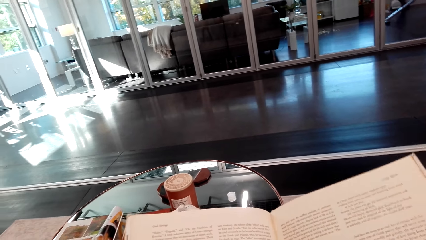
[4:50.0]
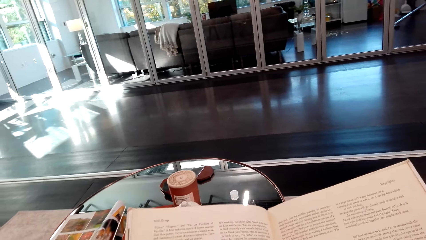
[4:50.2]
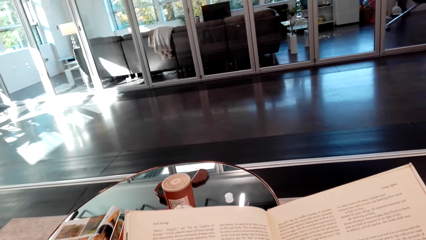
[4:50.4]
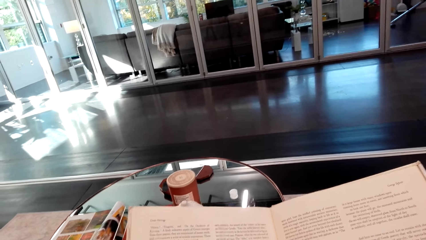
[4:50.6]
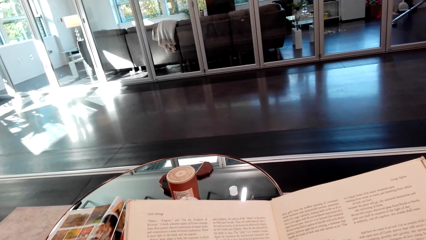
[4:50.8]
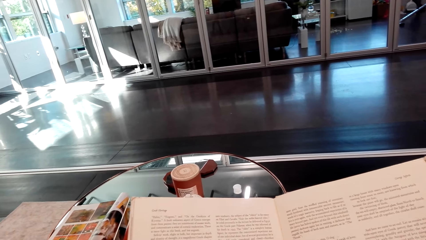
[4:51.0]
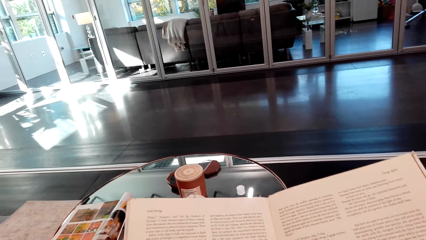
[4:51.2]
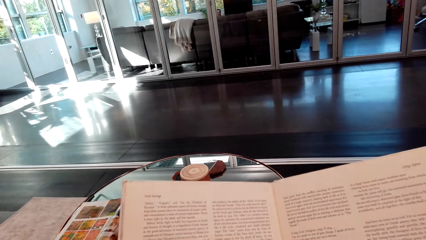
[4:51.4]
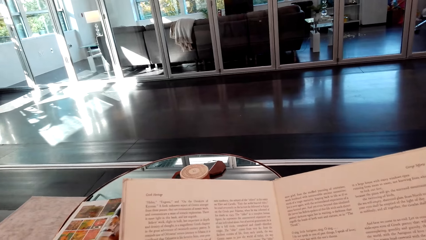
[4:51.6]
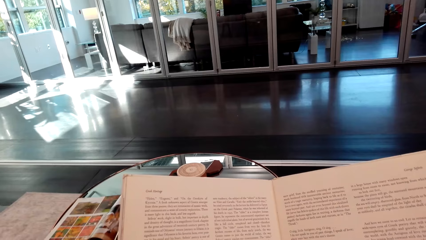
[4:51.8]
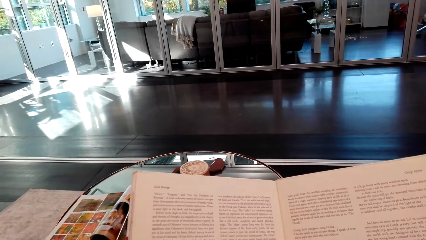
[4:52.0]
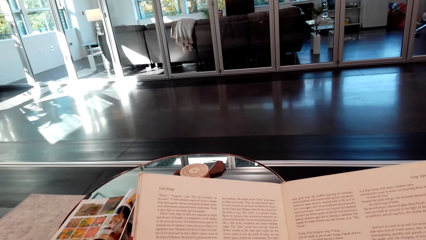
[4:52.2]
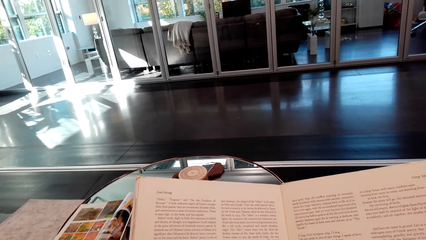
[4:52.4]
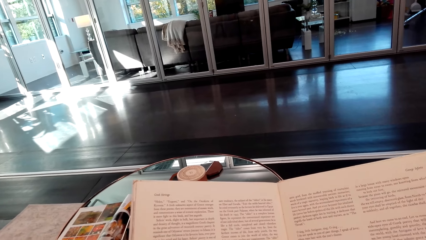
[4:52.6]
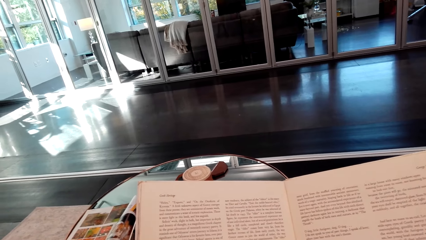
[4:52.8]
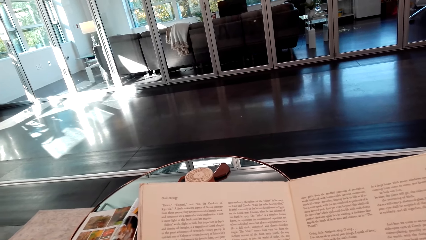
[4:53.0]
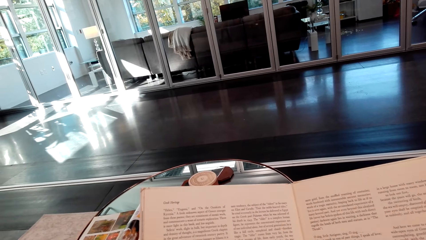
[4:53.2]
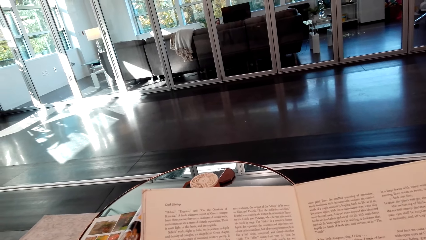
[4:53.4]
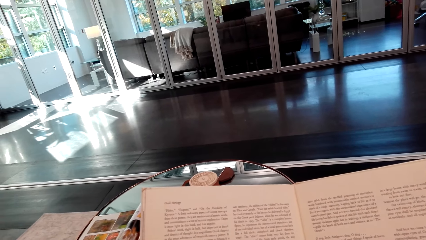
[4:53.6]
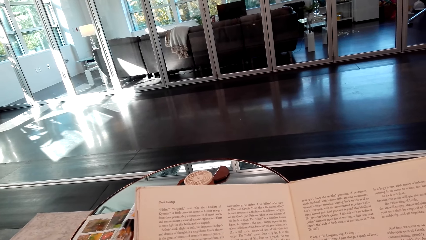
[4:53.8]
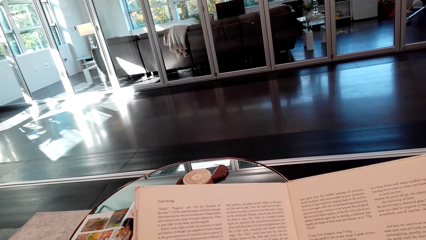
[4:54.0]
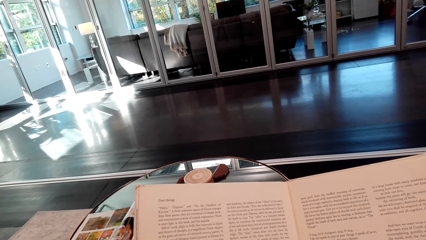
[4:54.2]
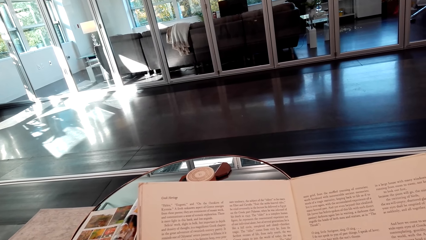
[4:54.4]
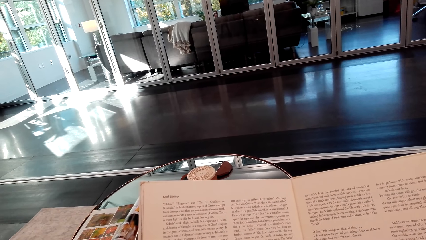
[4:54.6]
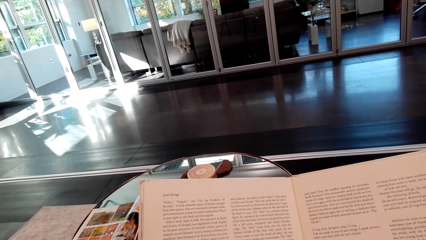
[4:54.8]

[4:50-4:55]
The camera wearer reads a story book.

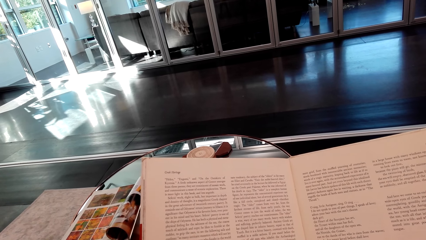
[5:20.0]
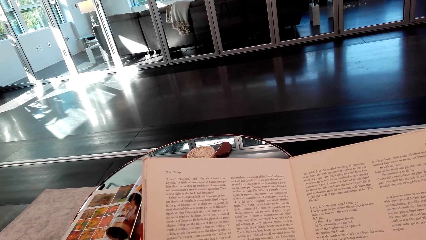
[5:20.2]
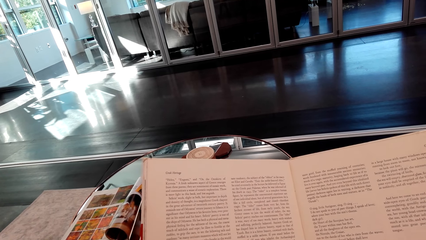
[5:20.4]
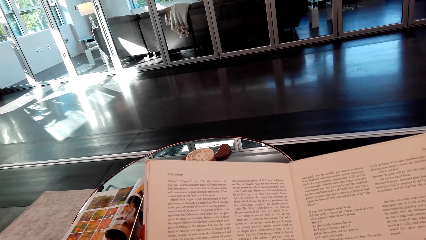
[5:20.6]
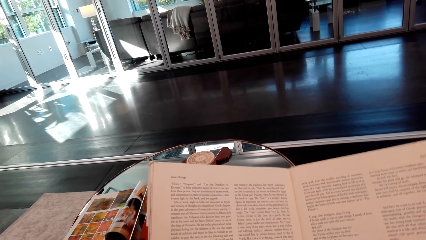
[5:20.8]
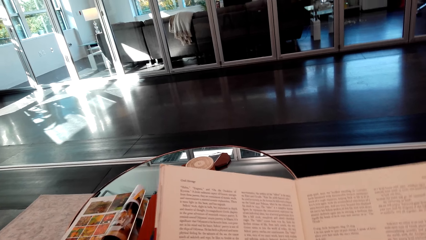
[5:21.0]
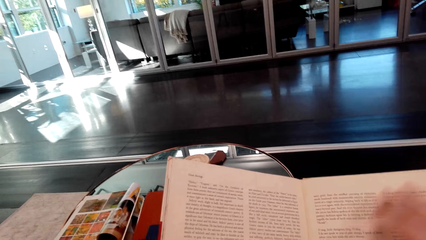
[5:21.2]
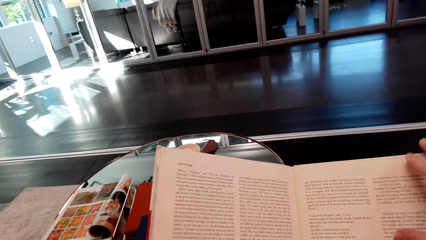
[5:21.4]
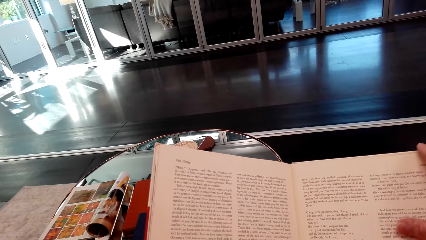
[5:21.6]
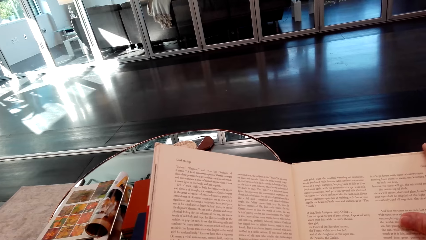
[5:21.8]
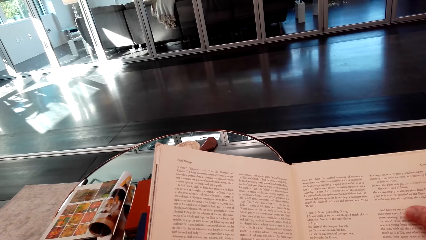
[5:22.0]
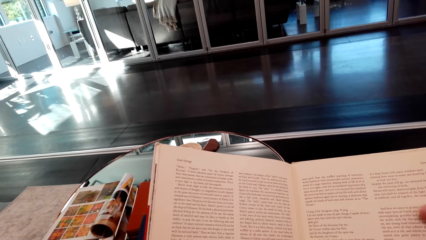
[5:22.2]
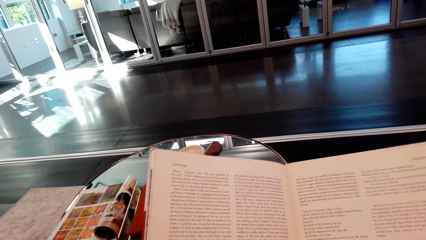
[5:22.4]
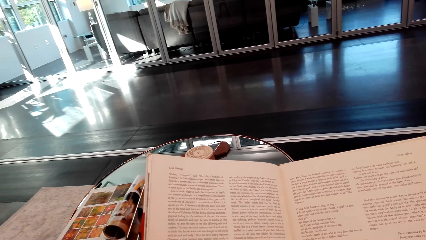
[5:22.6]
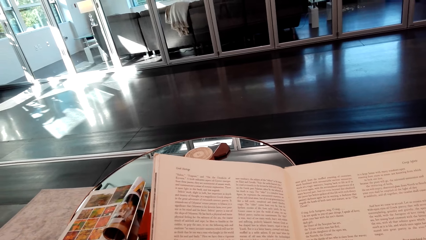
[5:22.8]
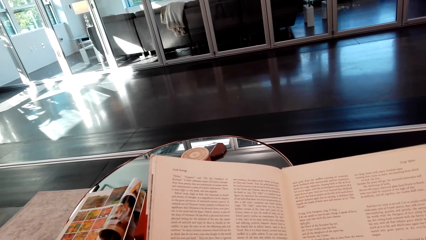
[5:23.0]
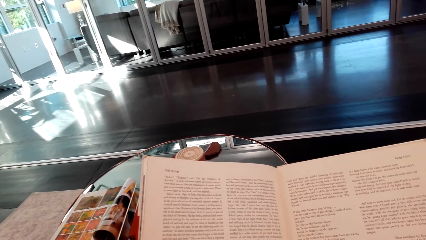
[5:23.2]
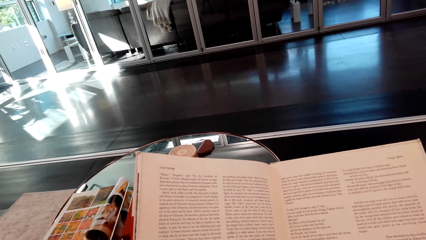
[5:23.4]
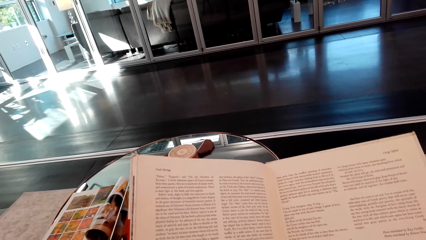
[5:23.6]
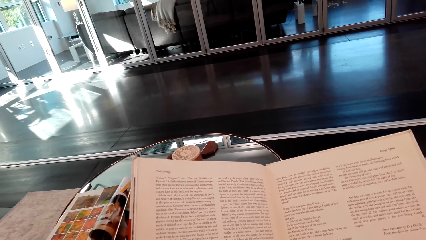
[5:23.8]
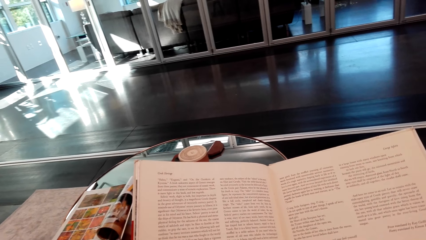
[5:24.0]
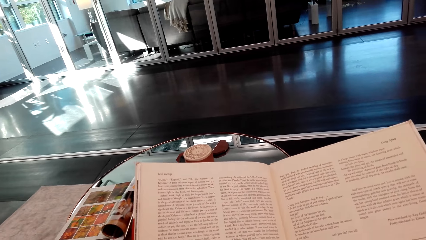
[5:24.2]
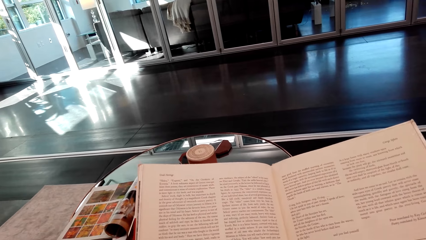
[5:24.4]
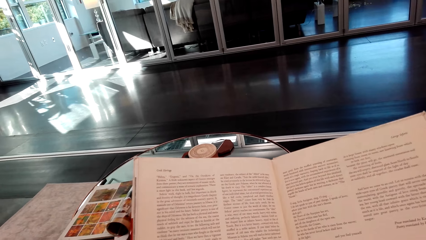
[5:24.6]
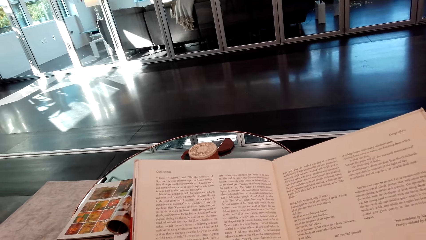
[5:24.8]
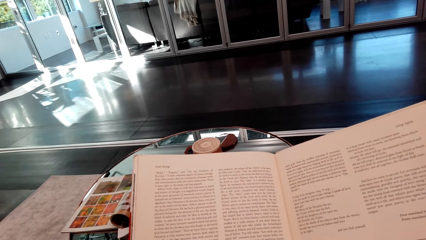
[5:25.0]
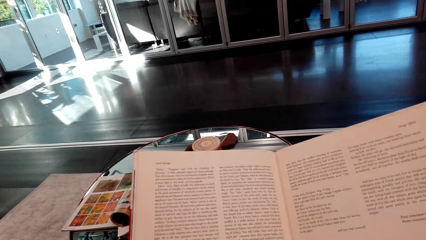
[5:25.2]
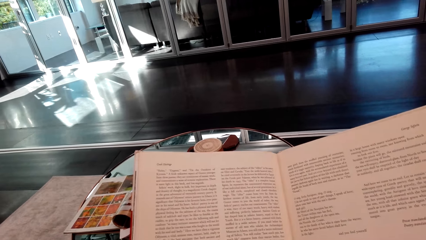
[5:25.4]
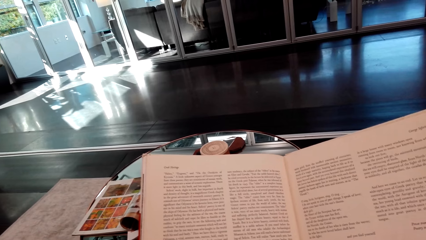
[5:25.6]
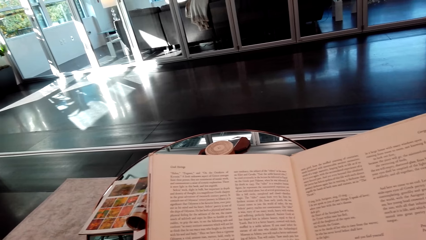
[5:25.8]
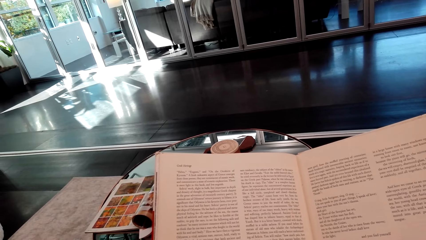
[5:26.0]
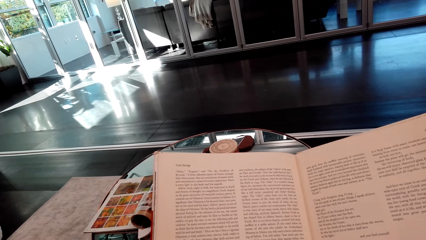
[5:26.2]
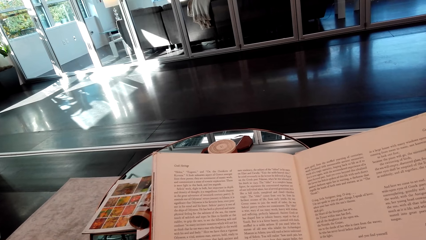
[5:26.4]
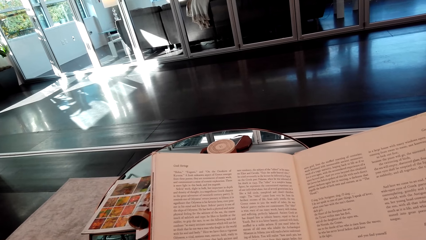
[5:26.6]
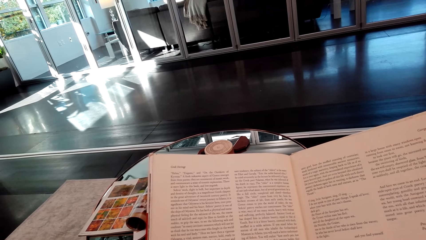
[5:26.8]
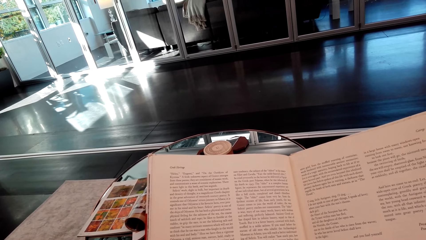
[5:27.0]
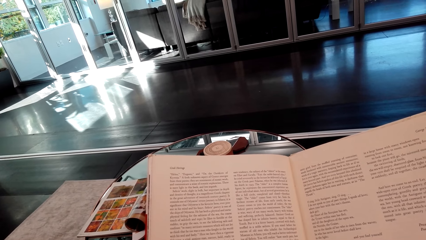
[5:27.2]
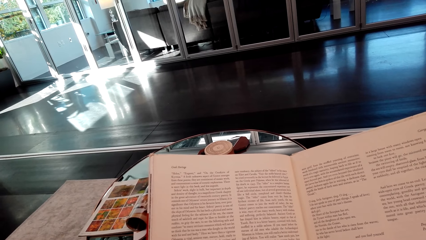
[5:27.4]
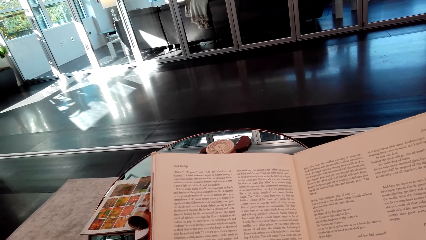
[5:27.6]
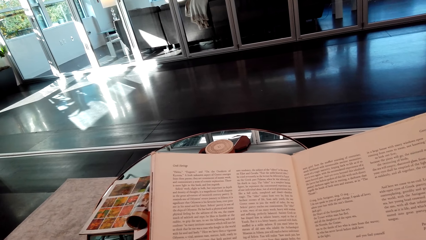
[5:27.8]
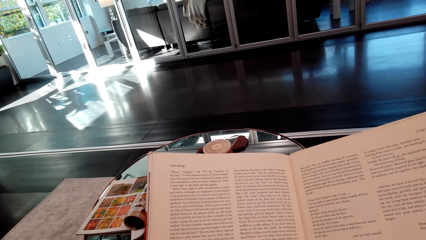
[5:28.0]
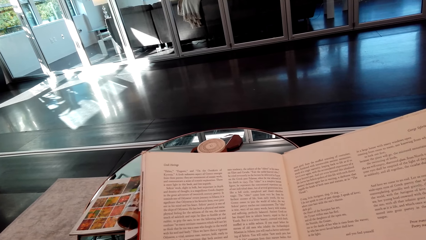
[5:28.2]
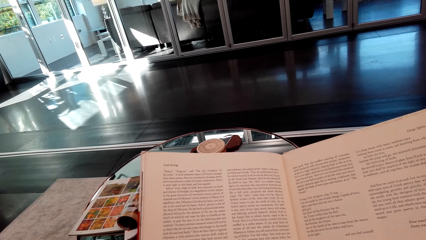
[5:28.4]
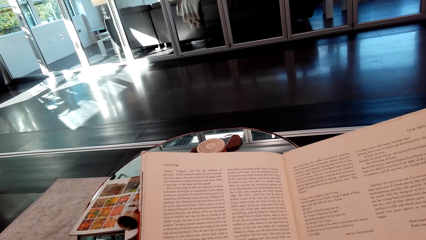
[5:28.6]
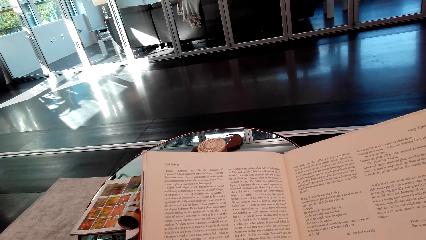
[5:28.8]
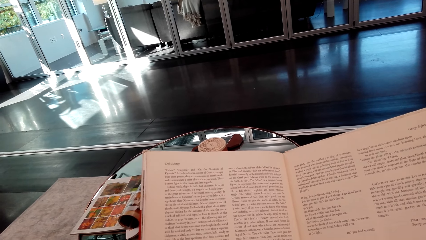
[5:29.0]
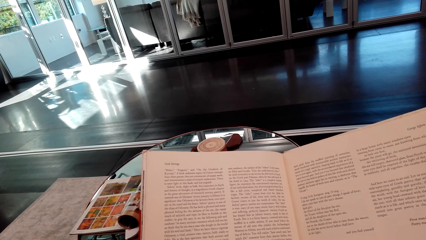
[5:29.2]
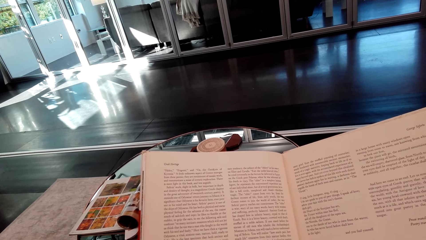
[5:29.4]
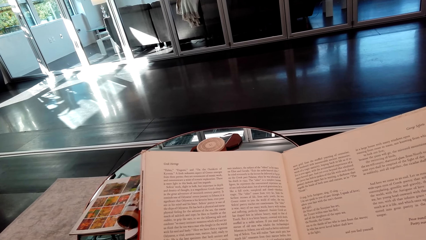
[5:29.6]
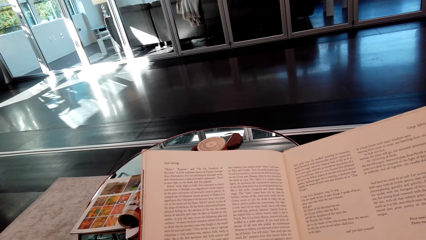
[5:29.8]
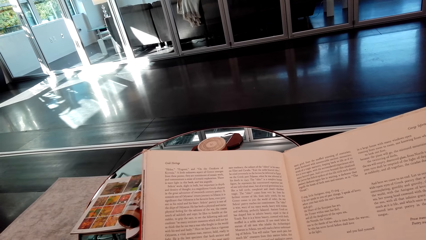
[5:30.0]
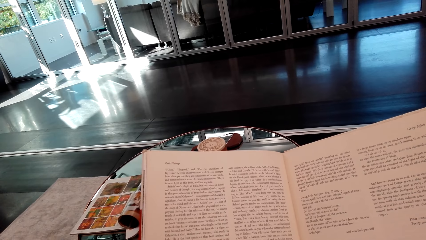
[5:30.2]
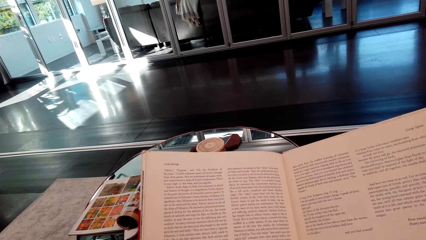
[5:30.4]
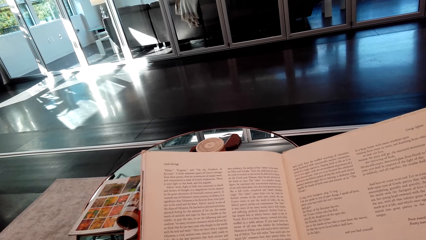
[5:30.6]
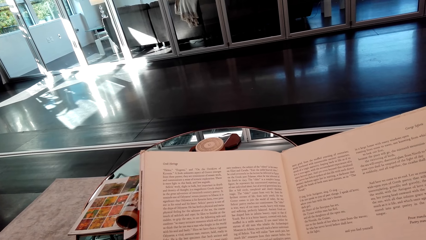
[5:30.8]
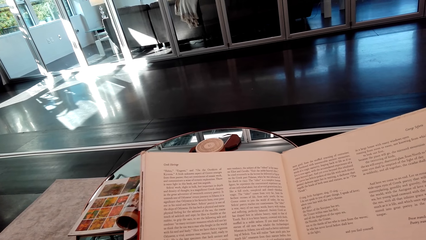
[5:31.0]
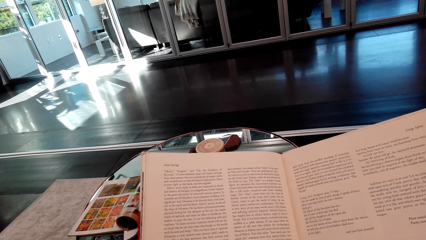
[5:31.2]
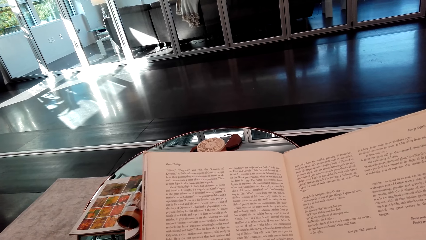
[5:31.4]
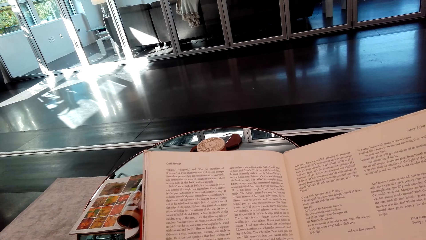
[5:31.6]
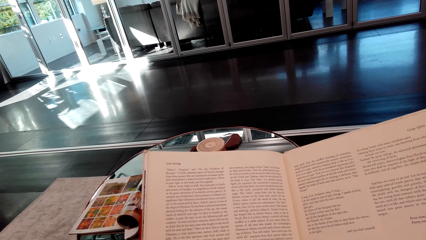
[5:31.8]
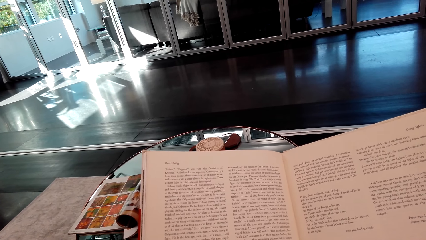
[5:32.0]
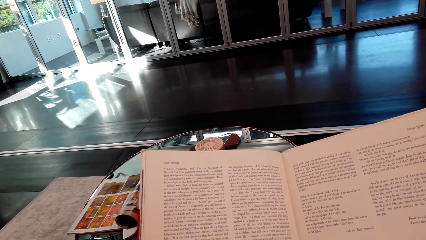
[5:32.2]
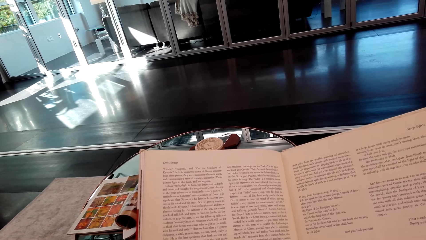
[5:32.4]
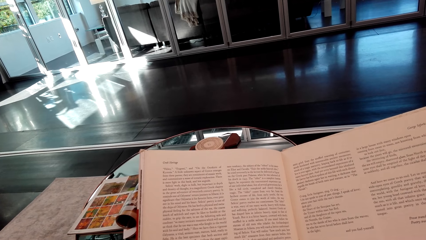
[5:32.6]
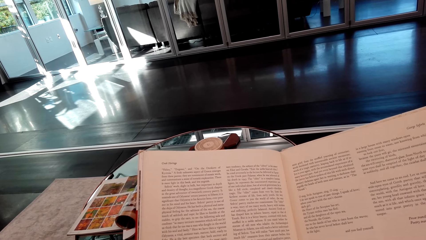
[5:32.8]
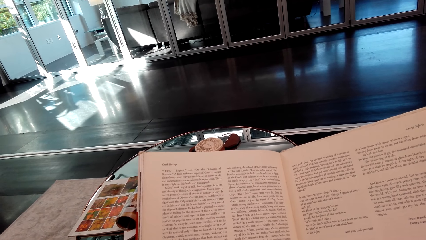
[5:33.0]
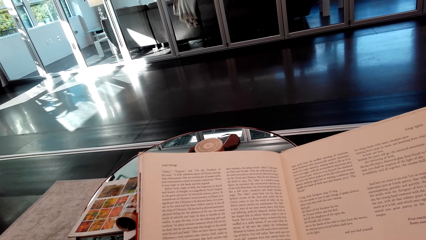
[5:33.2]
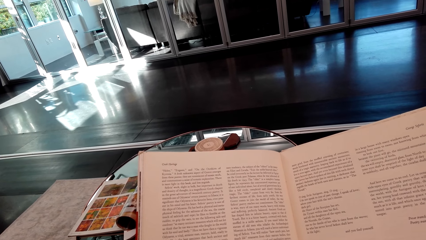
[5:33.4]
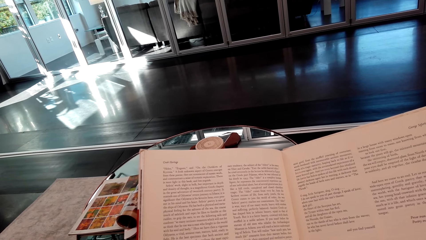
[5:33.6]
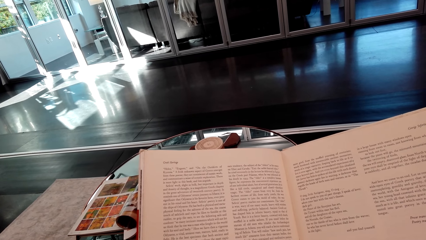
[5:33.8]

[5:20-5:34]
The camera wearer moves the right hand. They hold a new page of the book. They read a story book.
